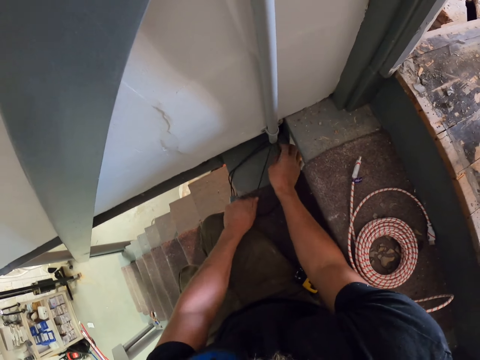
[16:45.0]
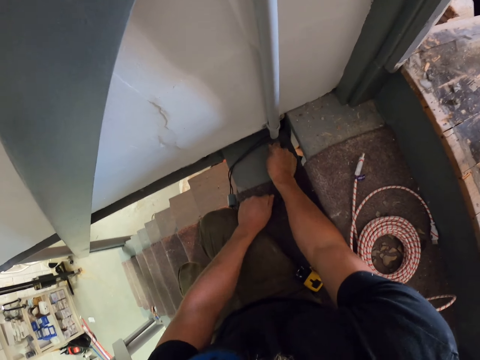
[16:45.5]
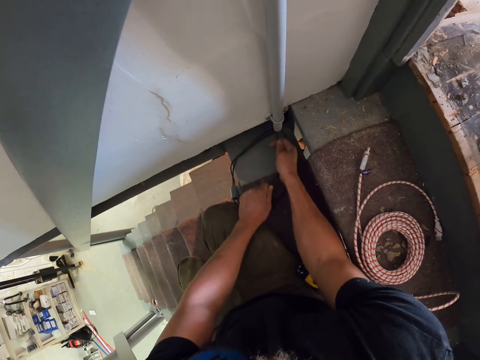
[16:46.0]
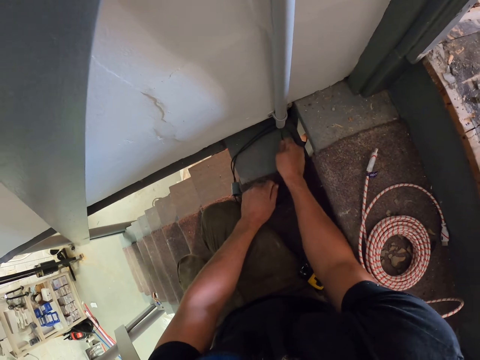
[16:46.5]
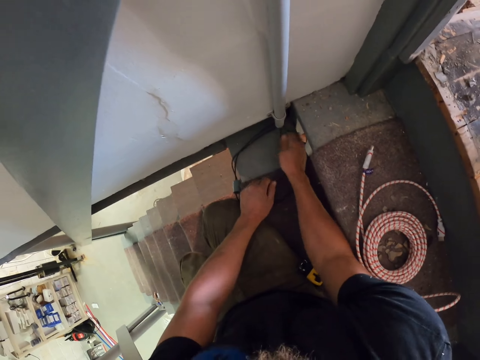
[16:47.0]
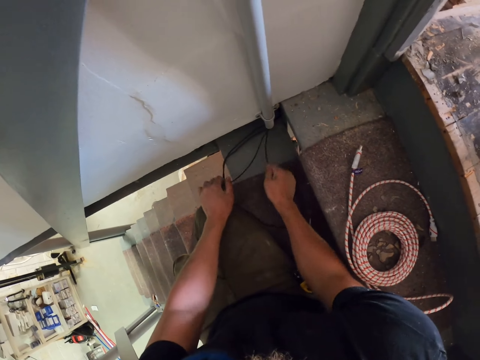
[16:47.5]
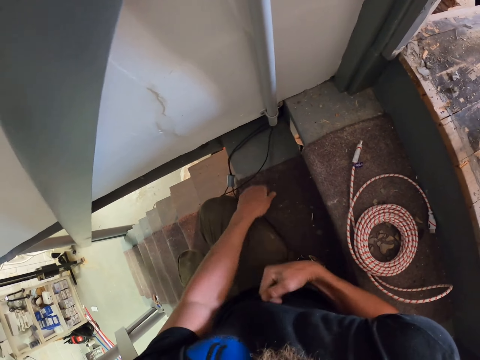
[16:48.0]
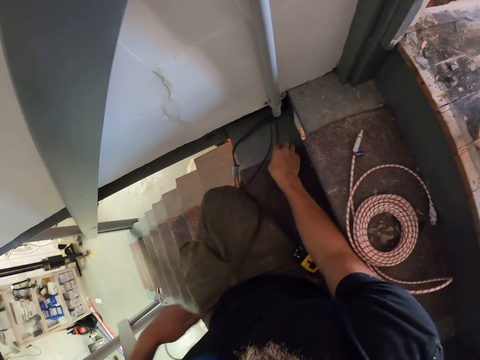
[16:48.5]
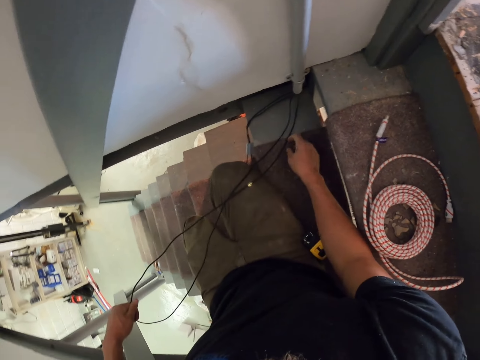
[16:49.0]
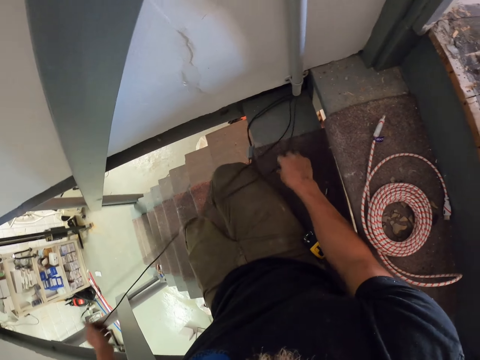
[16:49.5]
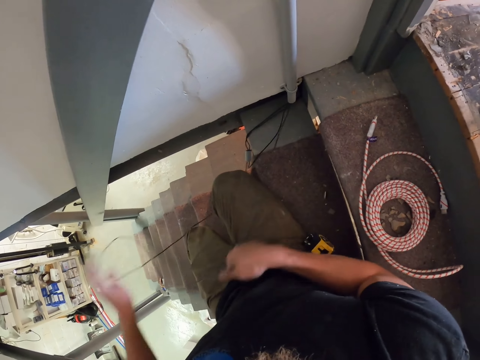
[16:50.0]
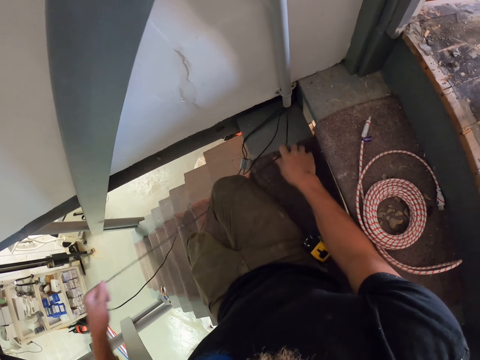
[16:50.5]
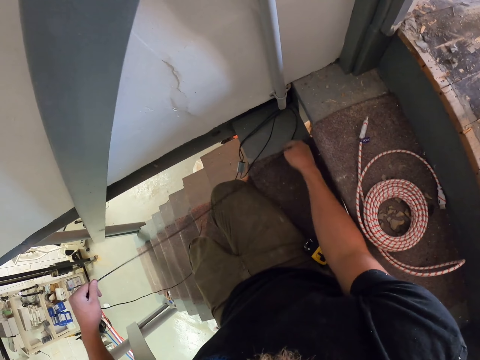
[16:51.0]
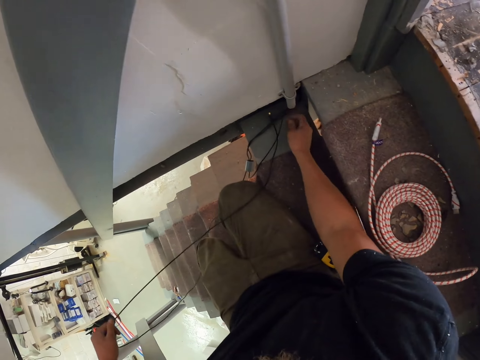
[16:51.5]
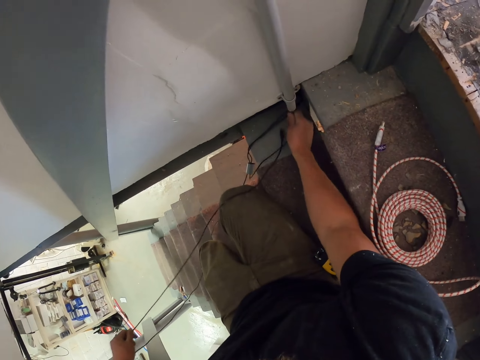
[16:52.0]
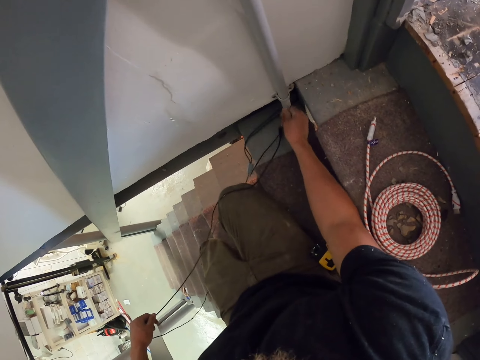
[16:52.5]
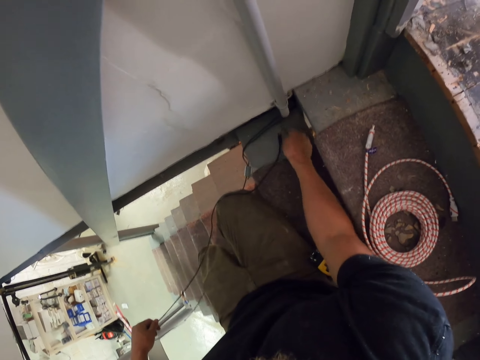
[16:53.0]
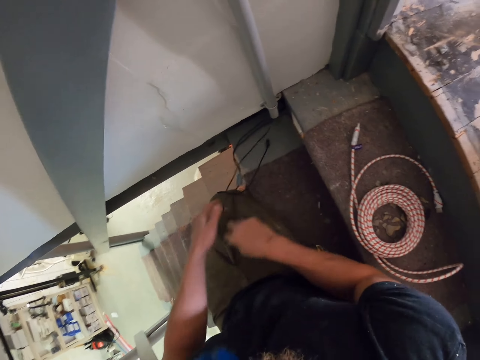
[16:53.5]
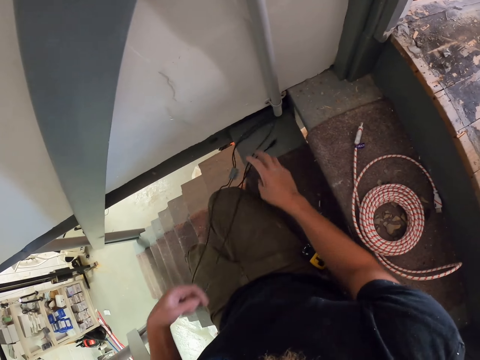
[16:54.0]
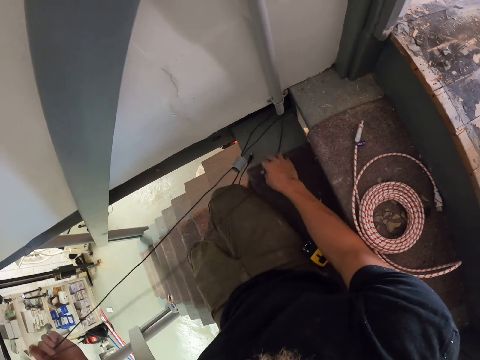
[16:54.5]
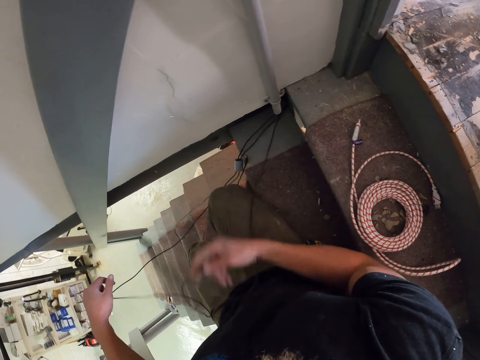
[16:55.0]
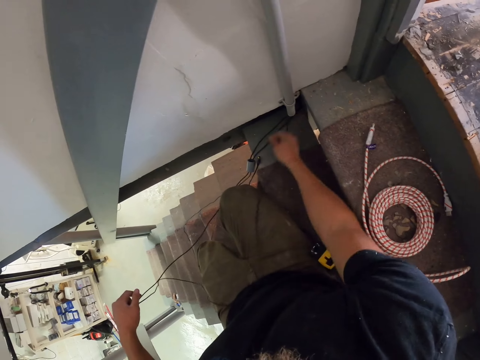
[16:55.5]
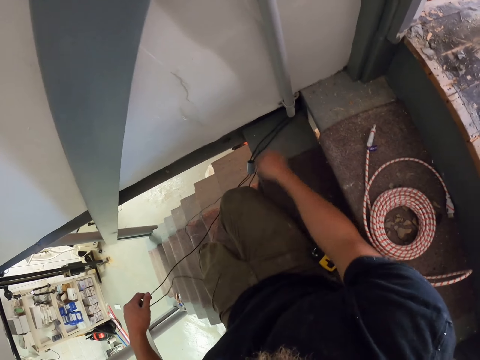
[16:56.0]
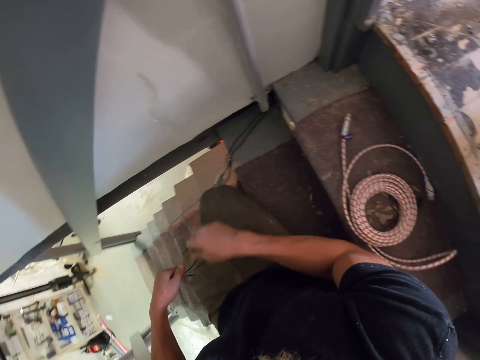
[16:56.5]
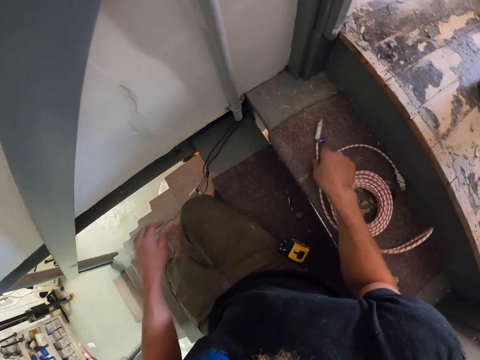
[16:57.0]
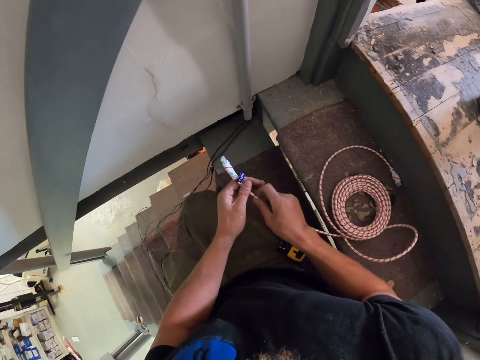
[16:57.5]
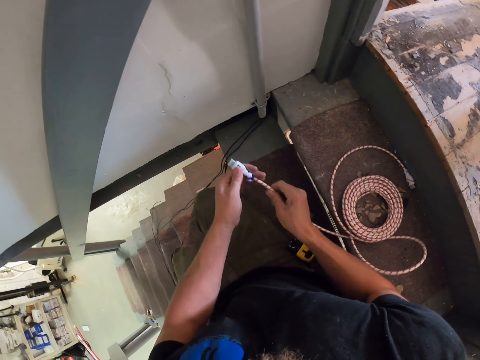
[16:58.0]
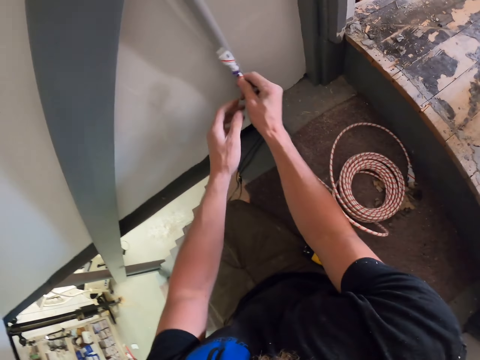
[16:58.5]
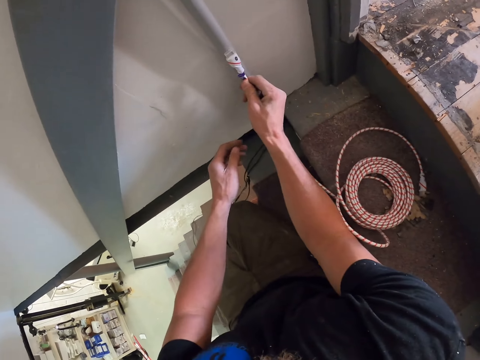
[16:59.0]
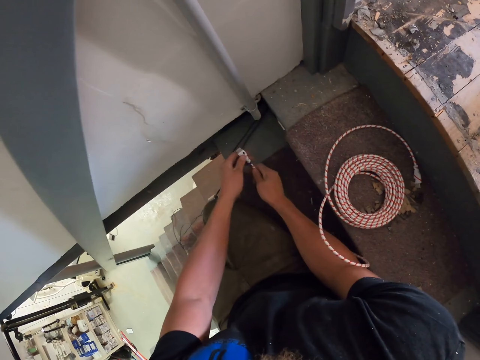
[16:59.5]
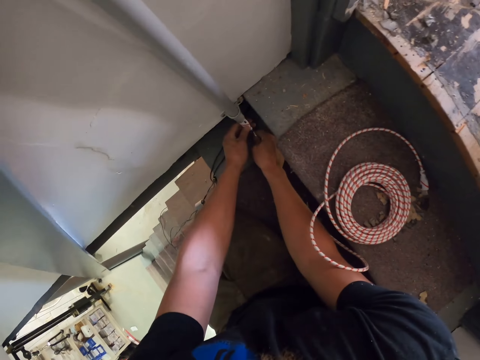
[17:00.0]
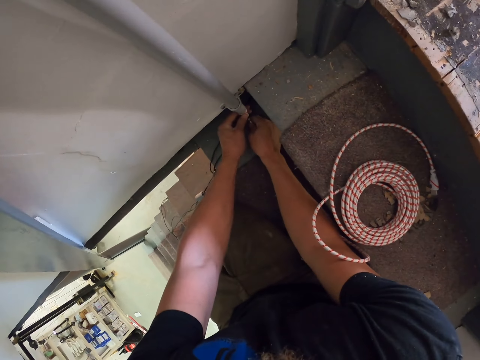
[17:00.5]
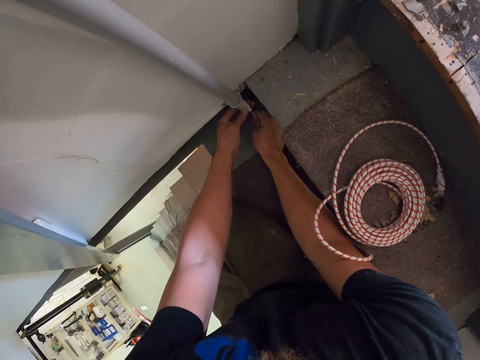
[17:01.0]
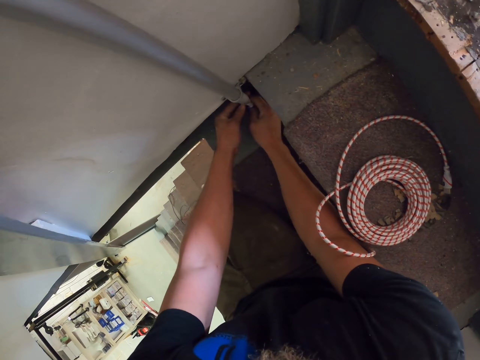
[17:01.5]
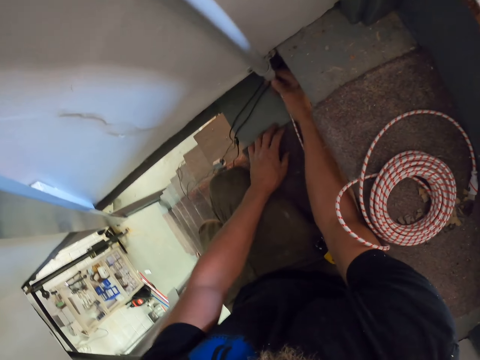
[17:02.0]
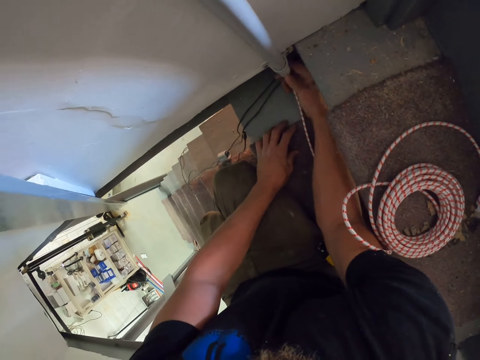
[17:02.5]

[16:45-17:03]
The camera wearer picks up the cable. They hold the end of the roll of wire. They look at the wire. They insert the cable in the electric pipe.

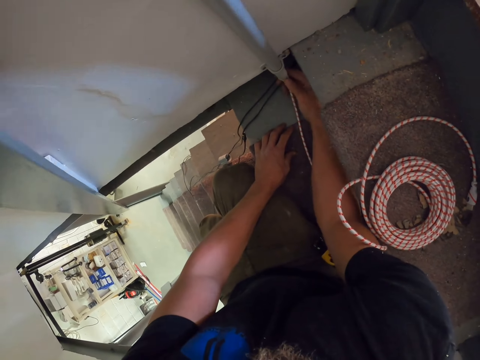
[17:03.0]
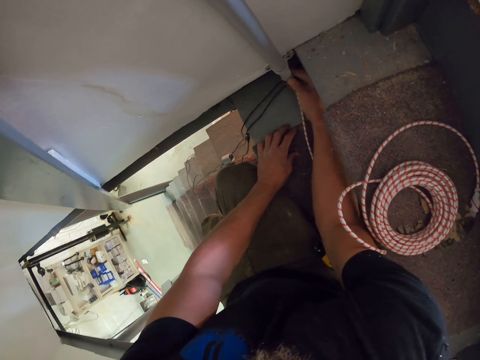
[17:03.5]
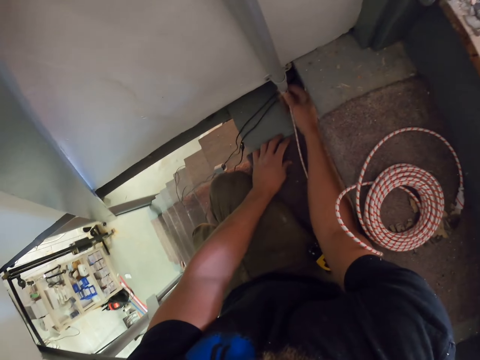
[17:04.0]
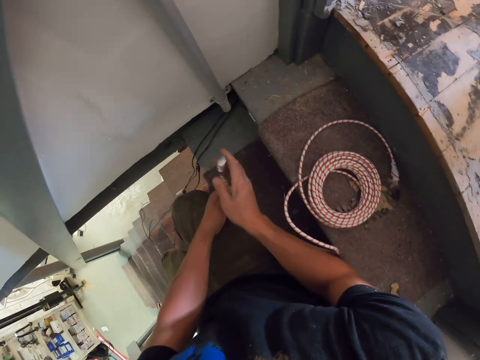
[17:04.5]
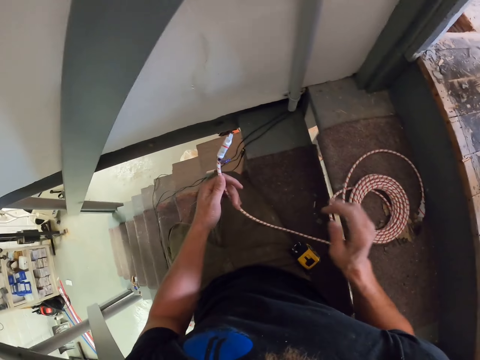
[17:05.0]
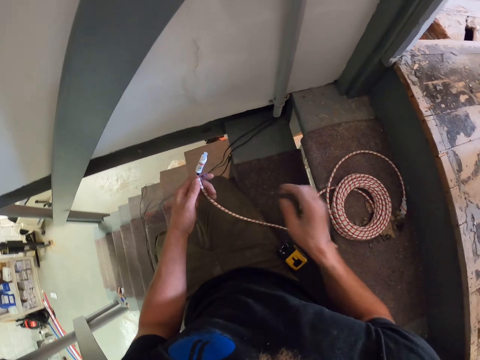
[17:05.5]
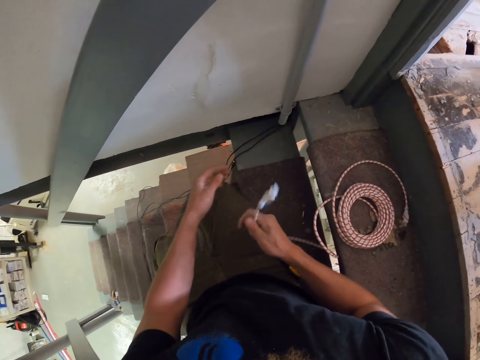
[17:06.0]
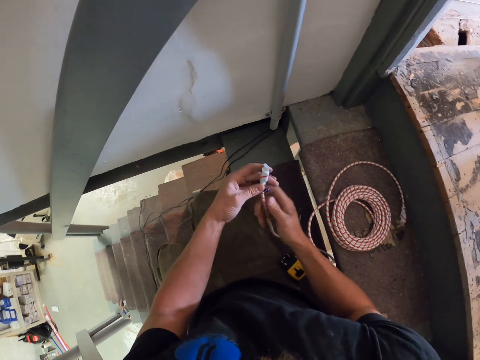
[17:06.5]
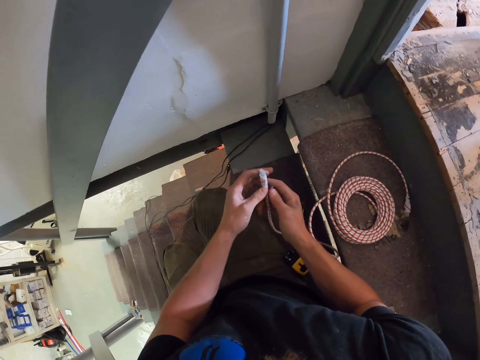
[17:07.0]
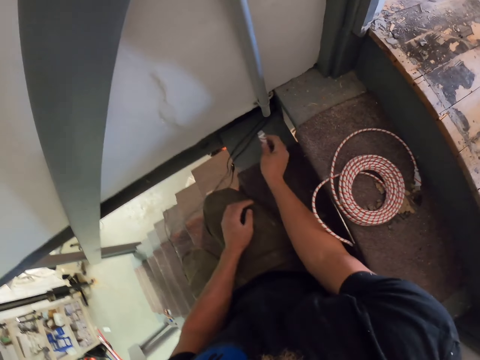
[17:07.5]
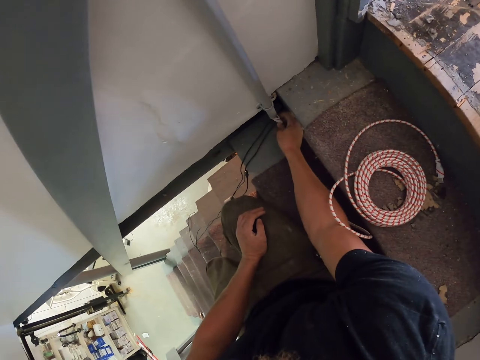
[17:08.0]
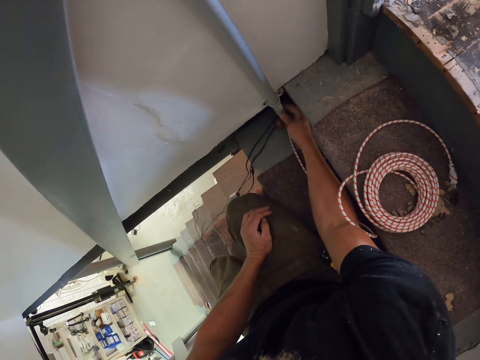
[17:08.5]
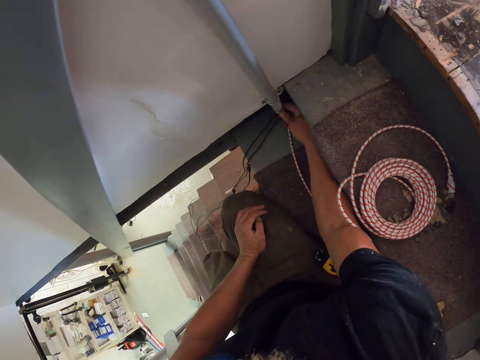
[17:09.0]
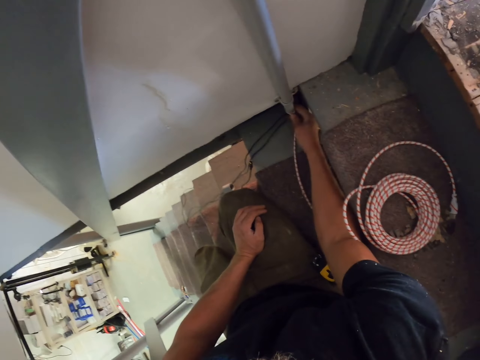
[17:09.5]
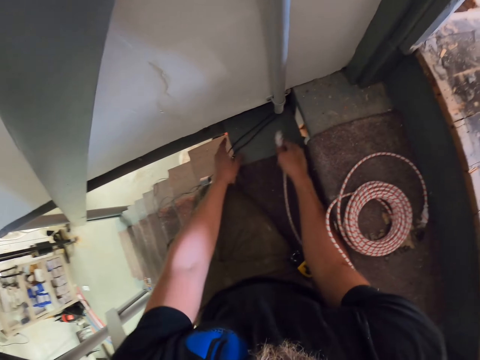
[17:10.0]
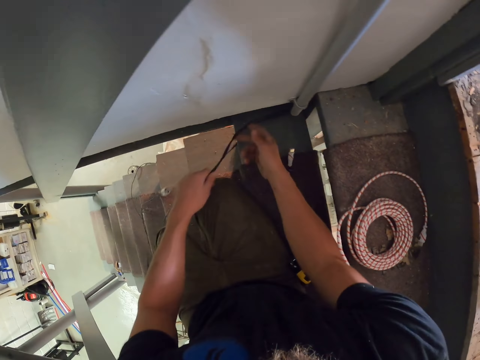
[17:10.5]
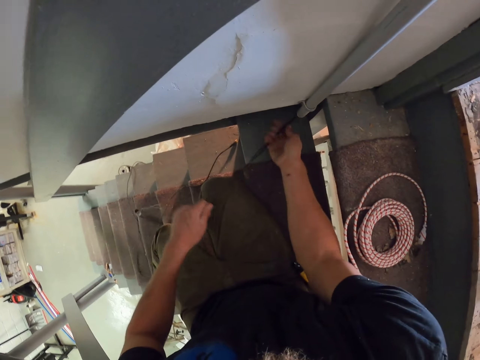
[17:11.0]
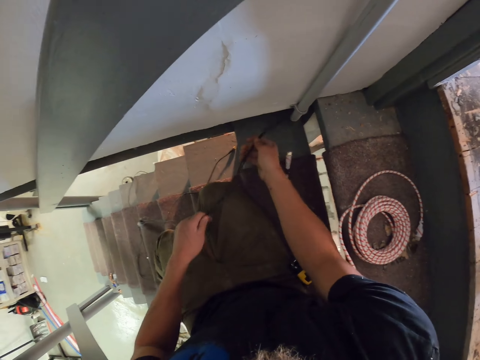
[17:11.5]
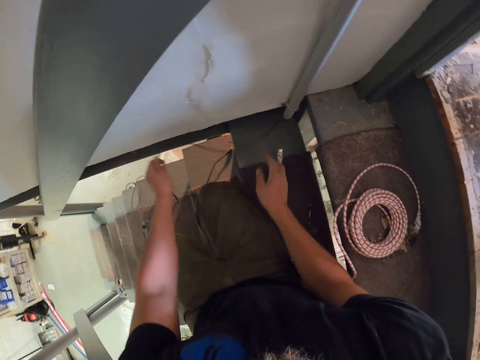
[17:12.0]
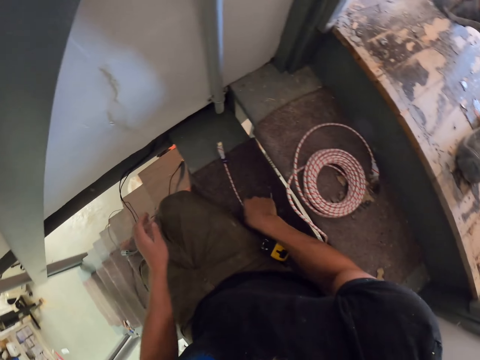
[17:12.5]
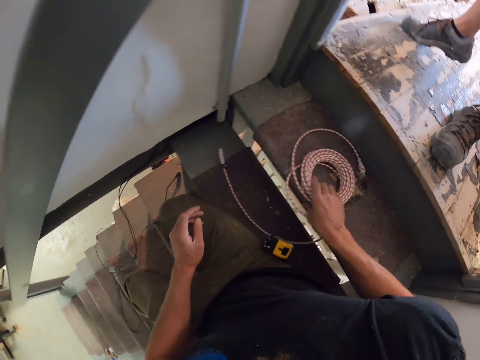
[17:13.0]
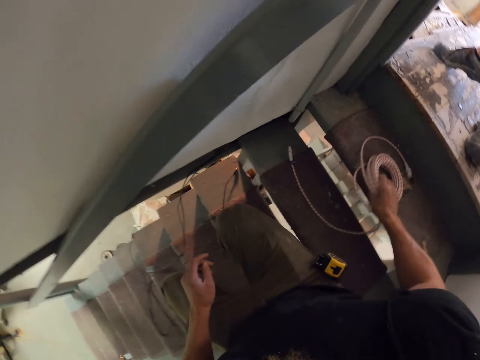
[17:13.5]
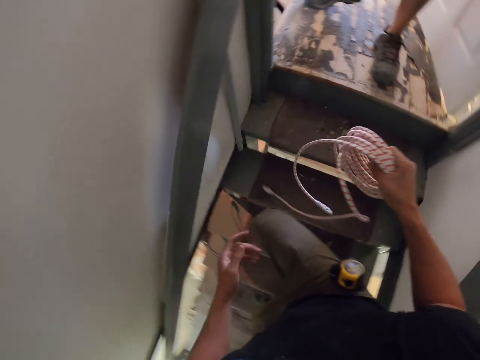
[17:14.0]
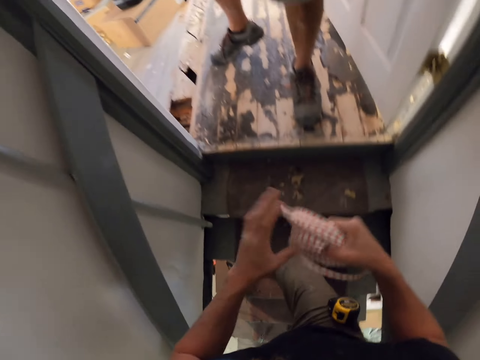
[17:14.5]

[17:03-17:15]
The camera wearer removes the cable from the electric pipe. They hold the wire with both hands. They look at the cable. They insert the cable in the electric pipe. They remove the cable from the electric pipe. They pull the wire from the pipe. They pick up the cable or roll of wire from the stairs.
